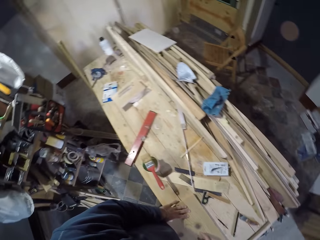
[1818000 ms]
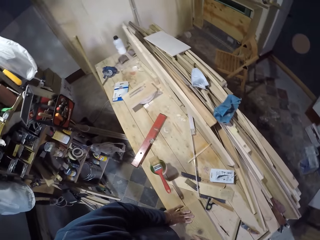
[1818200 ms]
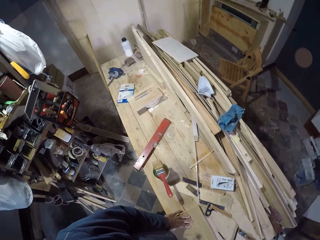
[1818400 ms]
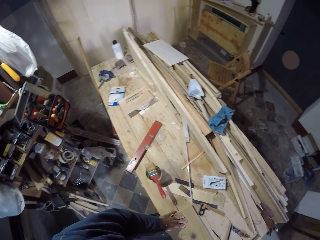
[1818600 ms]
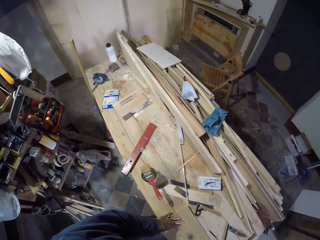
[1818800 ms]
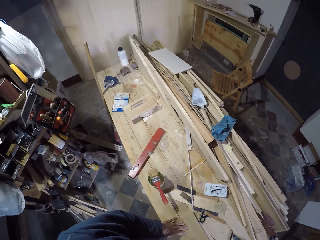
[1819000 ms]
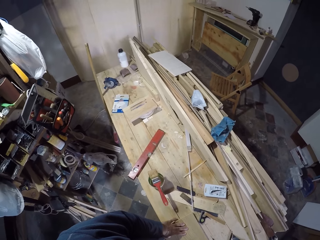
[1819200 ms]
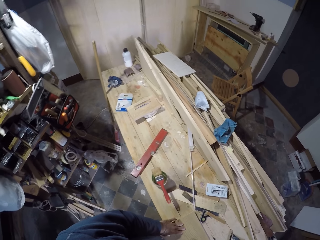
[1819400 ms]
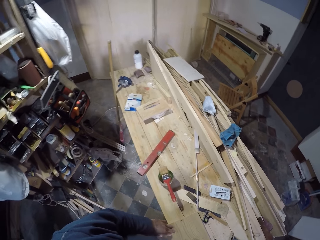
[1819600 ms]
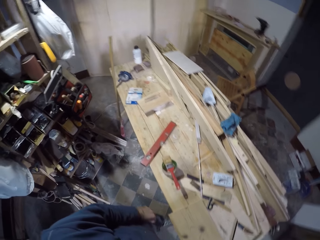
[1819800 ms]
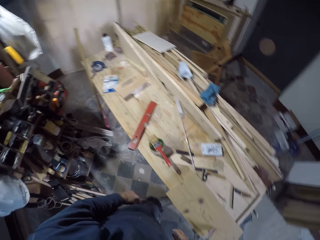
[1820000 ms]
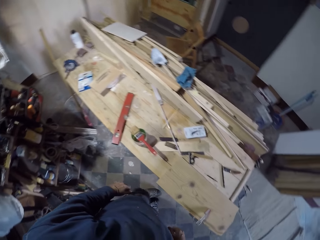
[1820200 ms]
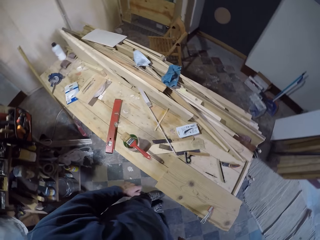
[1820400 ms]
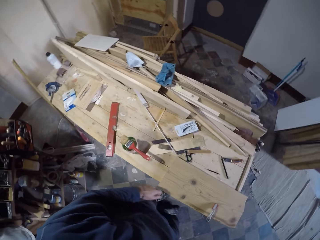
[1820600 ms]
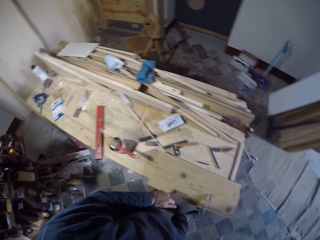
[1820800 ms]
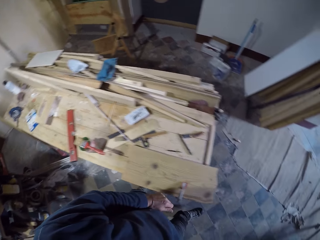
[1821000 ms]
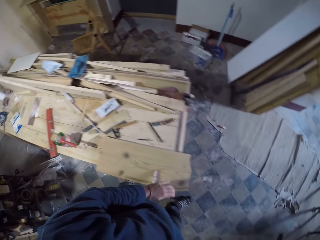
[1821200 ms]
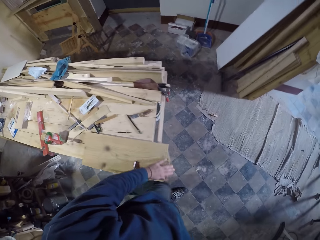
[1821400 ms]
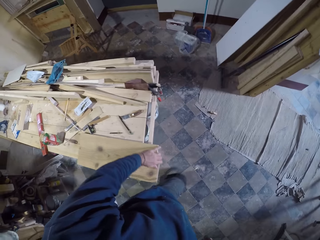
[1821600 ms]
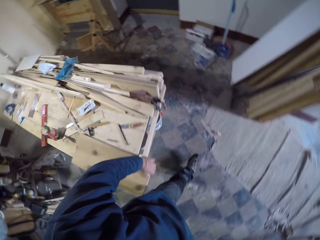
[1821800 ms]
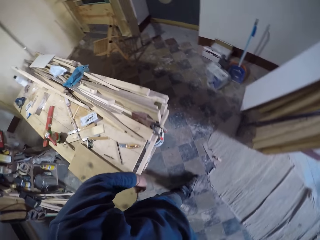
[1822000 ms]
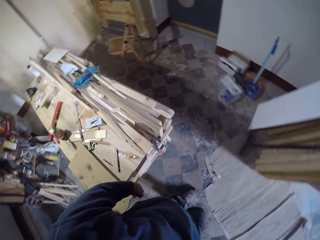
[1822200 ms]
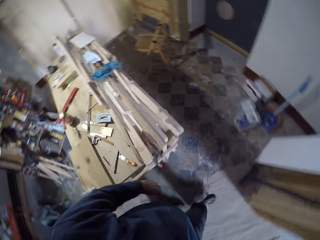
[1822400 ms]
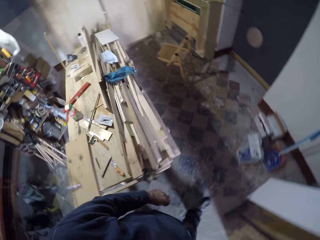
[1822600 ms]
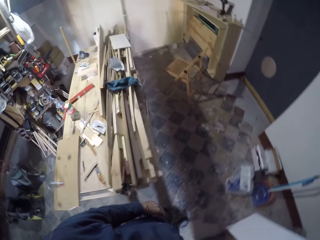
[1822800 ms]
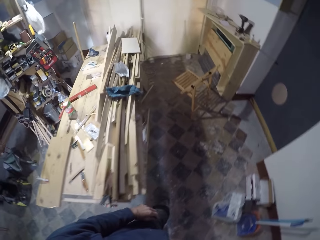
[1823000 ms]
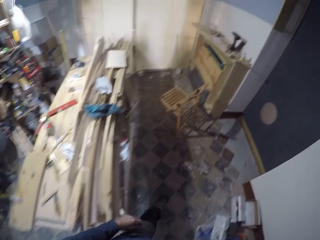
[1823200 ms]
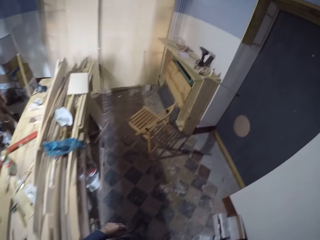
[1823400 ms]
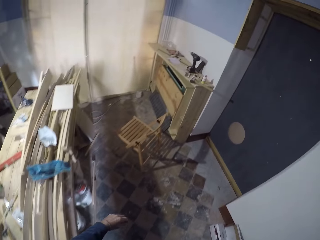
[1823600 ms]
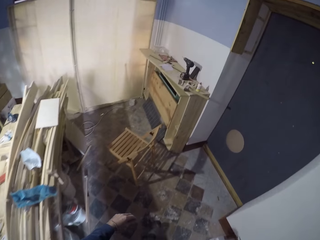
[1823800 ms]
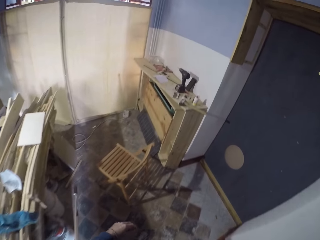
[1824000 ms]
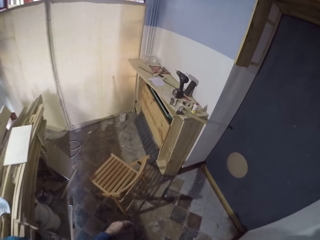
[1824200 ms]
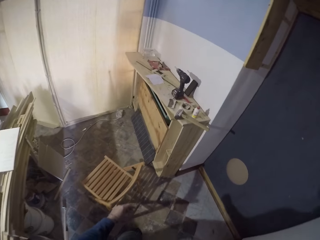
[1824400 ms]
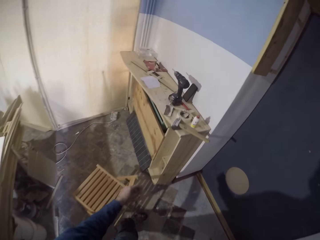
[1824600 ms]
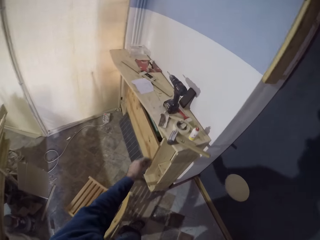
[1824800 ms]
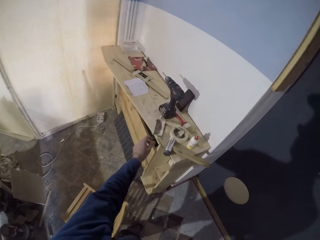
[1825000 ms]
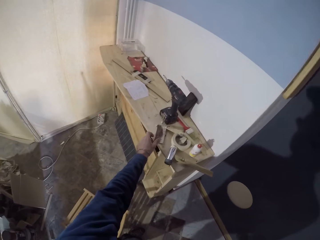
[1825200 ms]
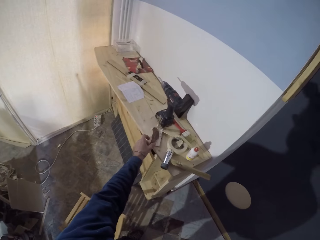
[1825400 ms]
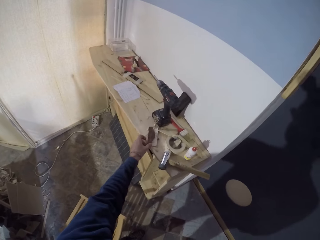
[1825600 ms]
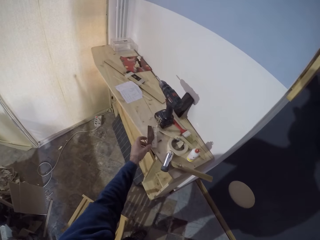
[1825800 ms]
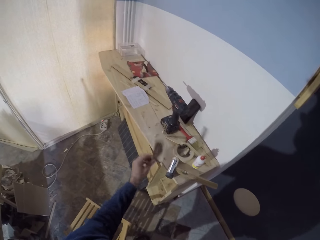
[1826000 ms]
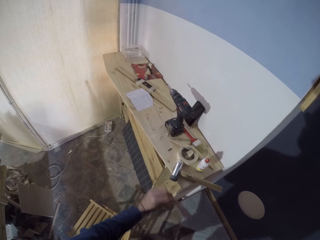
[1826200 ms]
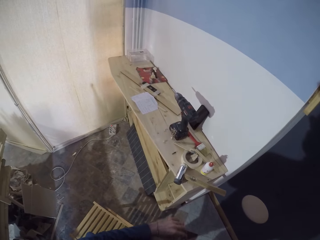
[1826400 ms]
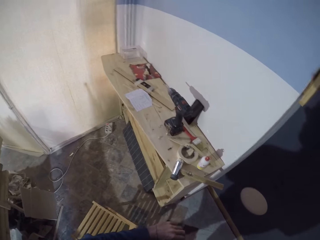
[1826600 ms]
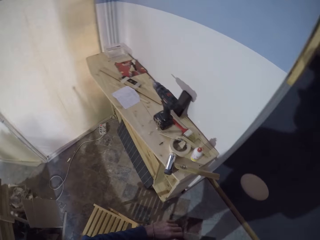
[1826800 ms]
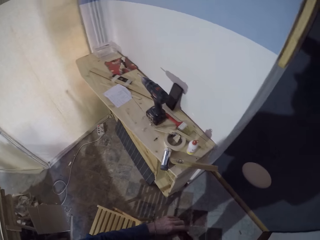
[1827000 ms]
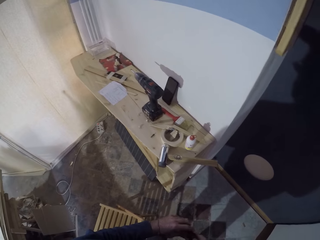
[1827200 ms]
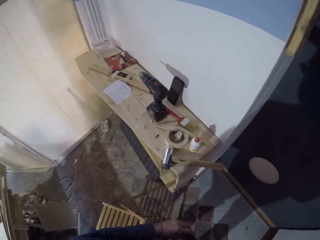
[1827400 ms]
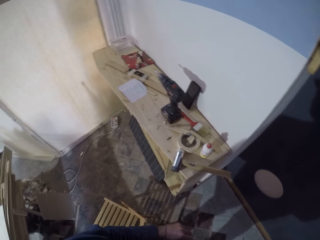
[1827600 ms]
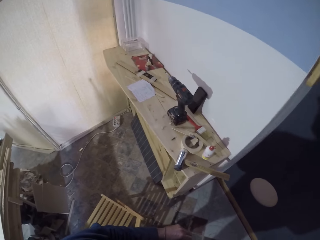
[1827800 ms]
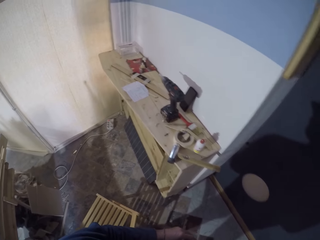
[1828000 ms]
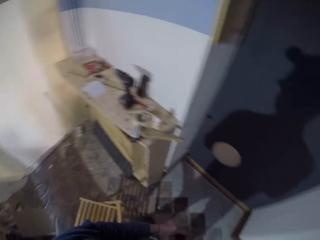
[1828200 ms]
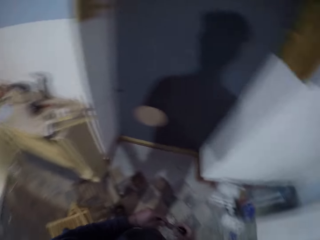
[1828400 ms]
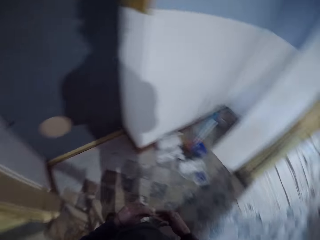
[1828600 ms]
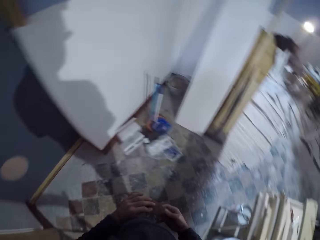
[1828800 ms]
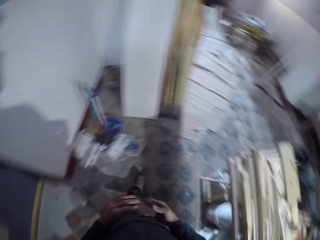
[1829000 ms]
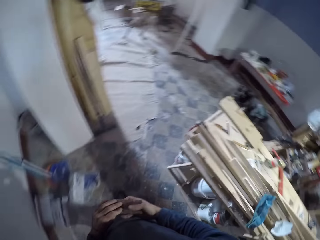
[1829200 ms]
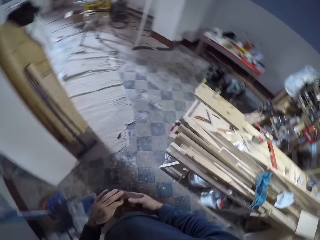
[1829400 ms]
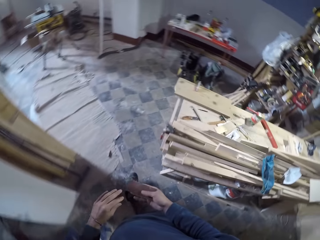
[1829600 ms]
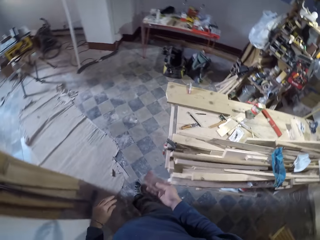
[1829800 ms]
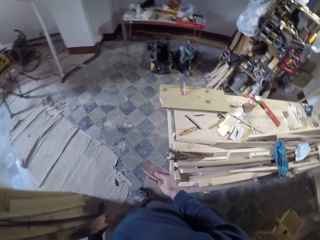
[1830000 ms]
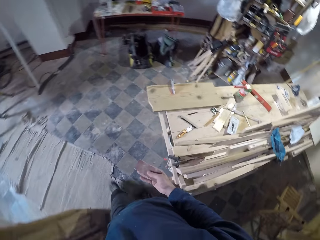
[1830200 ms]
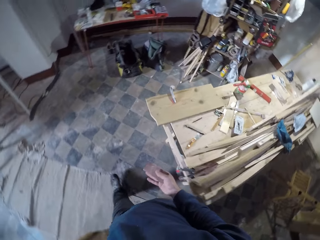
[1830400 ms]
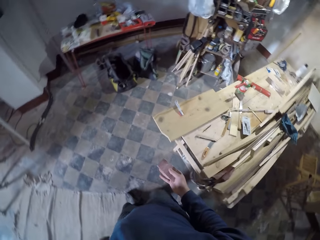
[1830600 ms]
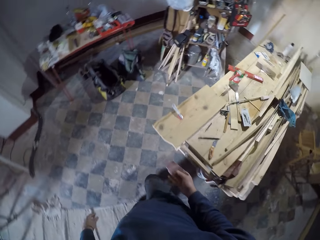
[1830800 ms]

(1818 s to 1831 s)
The camera wearer stares at the shelf. He walks towards the table. He rubs his hand on the block of wood. He walks towards the table. He picks up a sandpaper from the table with his left hand. He turns the sandpaper in both hands. He holds the sandpaper with both his hands. He walks towards the work station. He holds the sandpaper in his right hand.

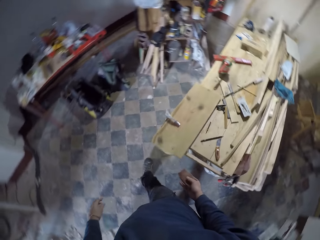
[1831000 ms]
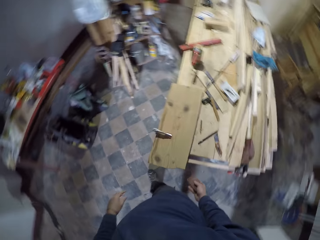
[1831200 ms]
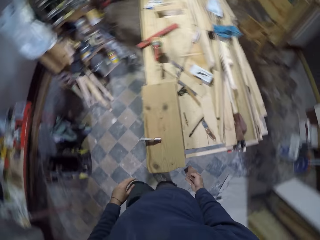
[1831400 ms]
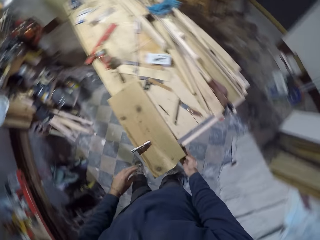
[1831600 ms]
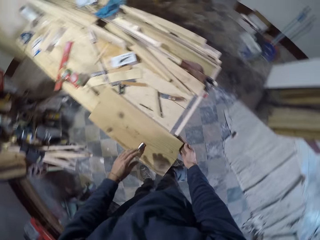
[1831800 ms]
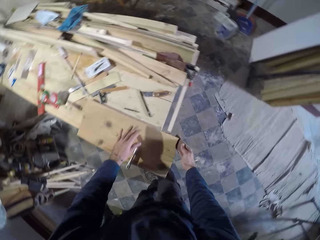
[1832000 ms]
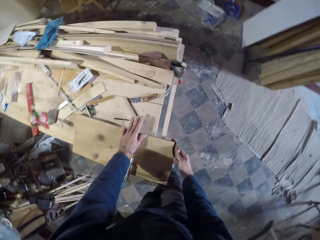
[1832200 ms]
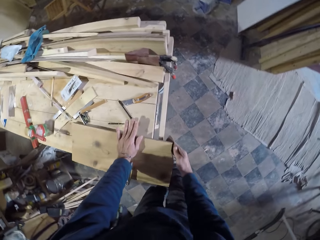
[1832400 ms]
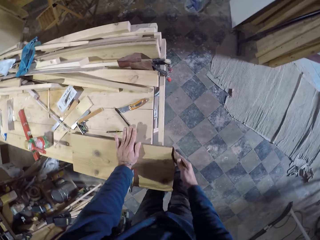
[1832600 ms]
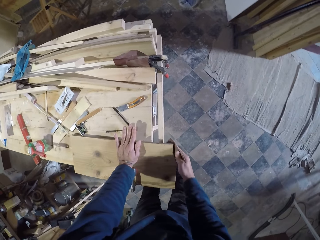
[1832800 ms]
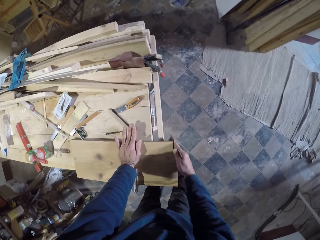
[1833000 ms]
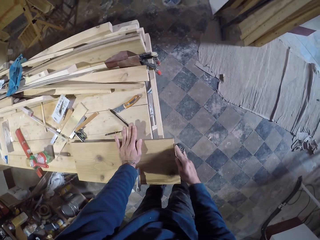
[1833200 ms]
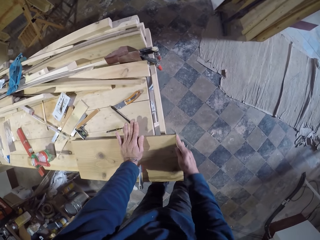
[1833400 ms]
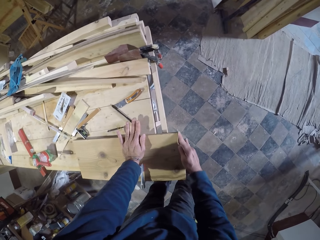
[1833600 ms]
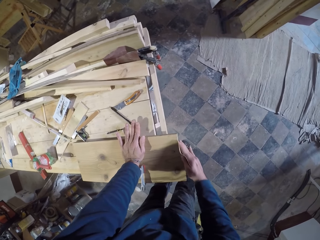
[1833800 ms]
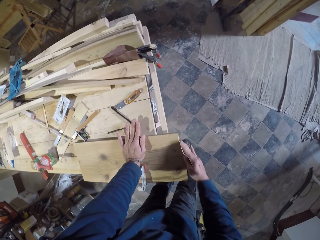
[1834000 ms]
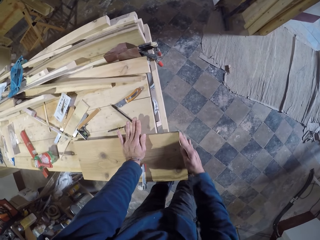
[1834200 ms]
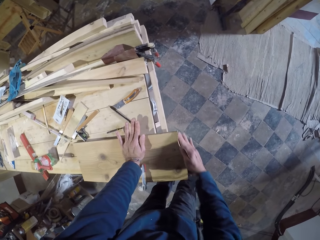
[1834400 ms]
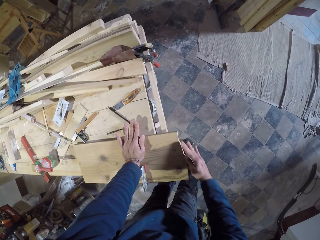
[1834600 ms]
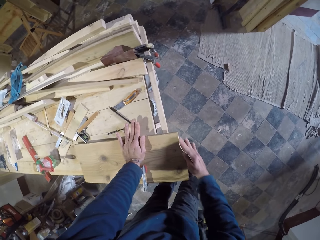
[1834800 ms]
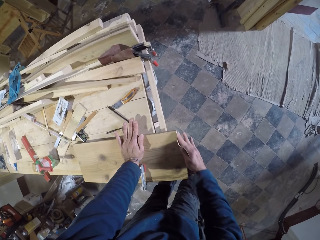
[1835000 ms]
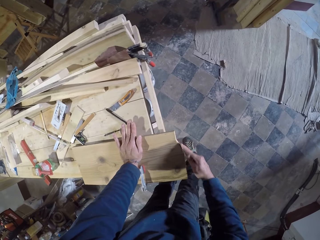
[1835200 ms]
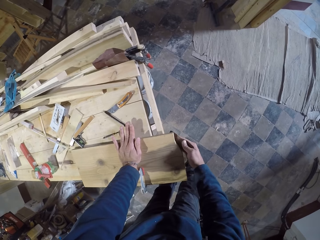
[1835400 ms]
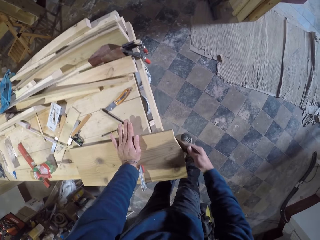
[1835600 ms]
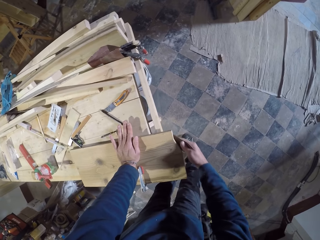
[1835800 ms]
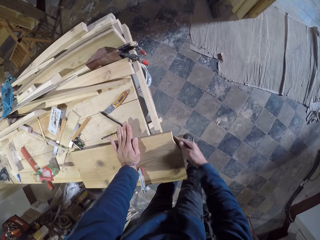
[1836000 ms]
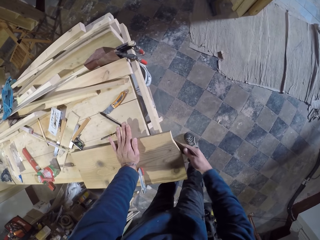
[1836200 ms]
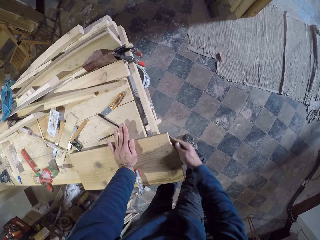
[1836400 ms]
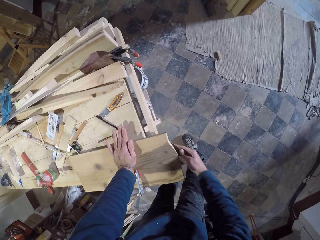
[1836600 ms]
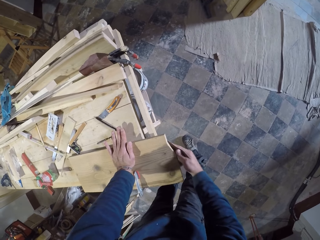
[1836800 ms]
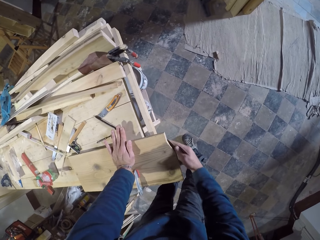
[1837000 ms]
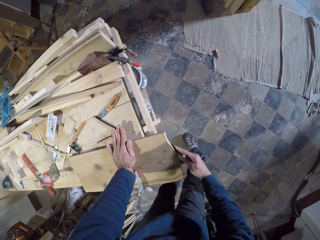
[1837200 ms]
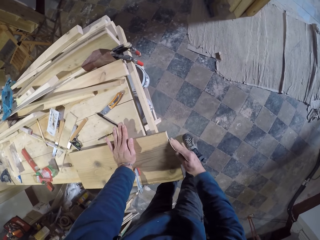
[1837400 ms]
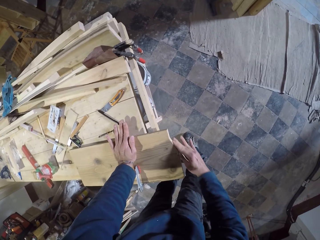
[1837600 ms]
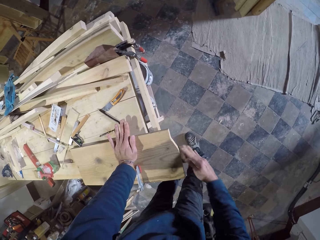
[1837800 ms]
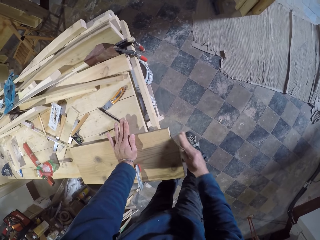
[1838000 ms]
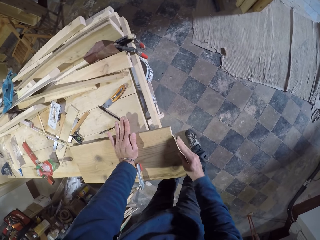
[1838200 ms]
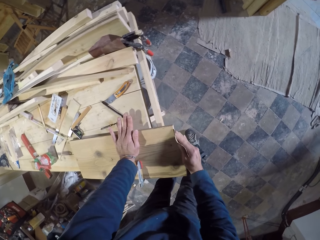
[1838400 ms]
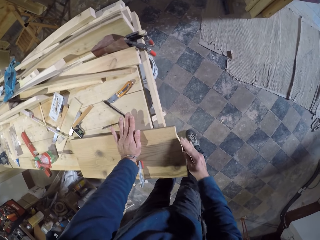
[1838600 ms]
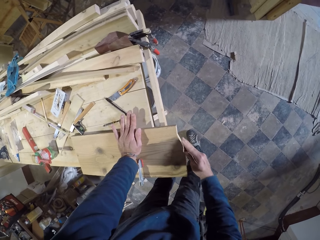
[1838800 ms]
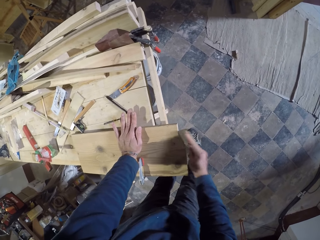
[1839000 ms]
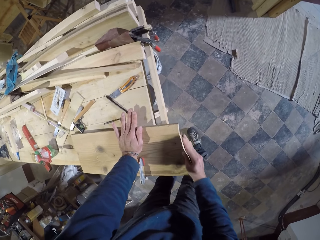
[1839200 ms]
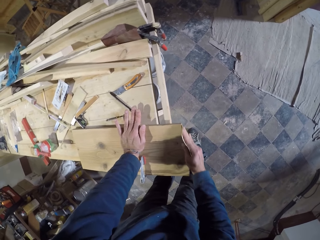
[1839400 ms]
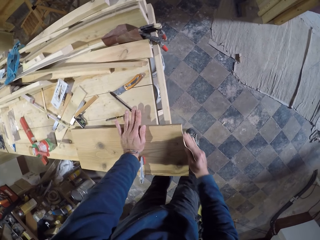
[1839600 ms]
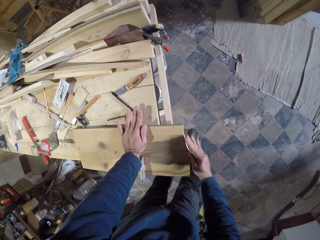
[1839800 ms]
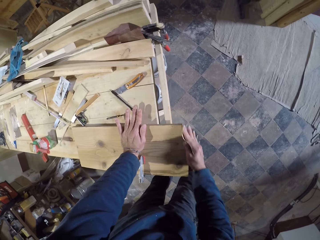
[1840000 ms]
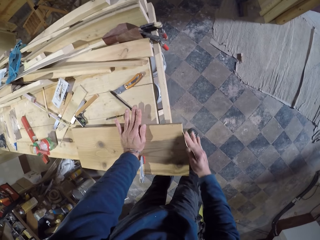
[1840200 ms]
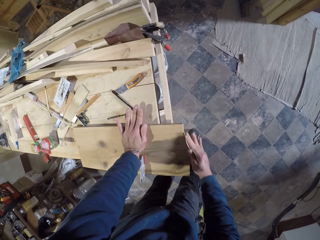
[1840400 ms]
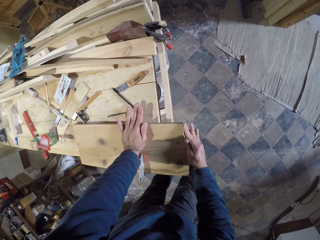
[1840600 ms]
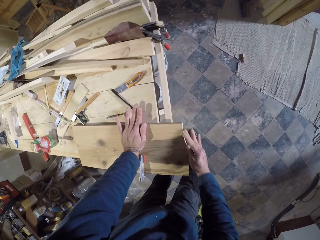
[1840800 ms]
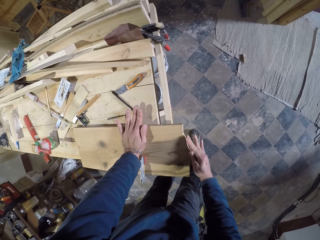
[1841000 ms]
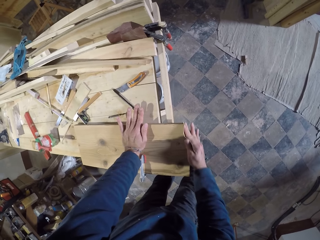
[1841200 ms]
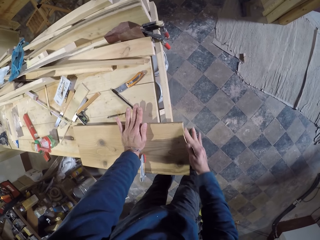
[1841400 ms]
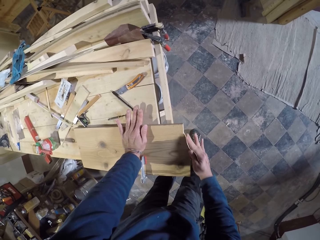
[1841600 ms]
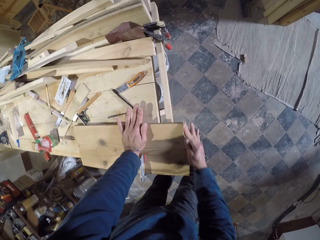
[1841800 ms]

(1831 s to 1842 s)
The camera wearer places his left hand on the plank or block of wood. He places the sandpaper on the block of wood. He polishes the edge of the plank with the sandpaper in his right hand.
